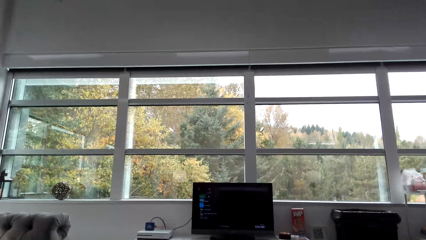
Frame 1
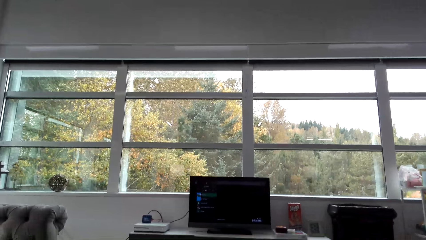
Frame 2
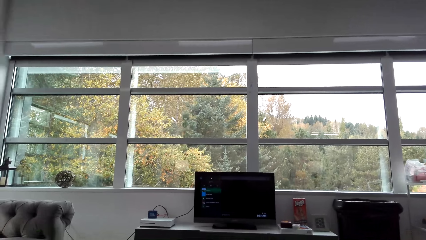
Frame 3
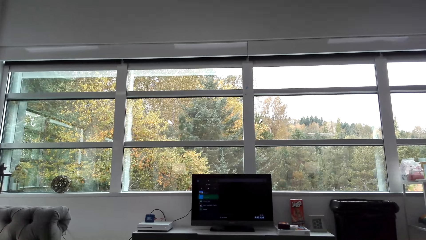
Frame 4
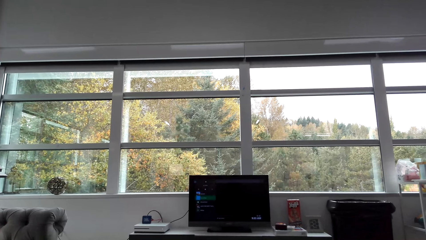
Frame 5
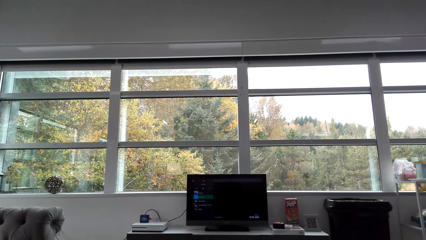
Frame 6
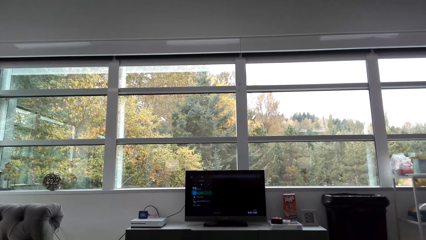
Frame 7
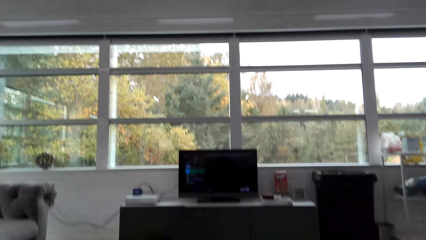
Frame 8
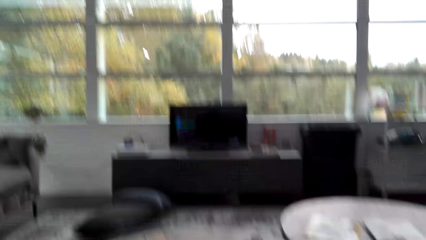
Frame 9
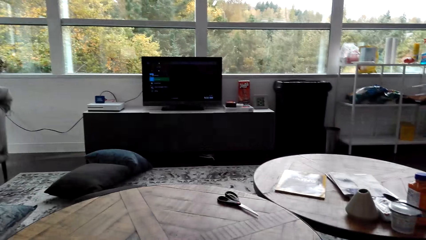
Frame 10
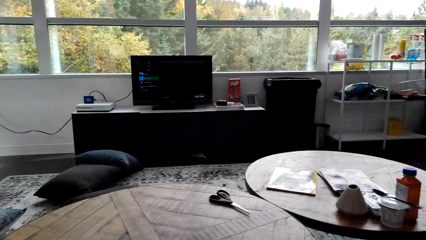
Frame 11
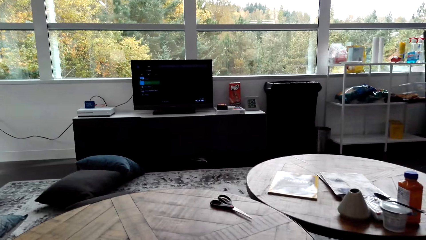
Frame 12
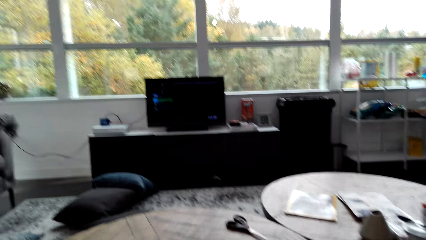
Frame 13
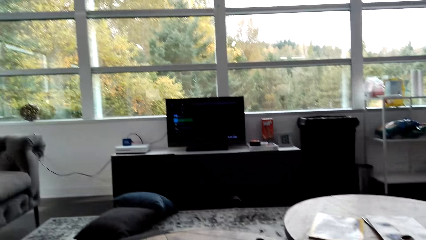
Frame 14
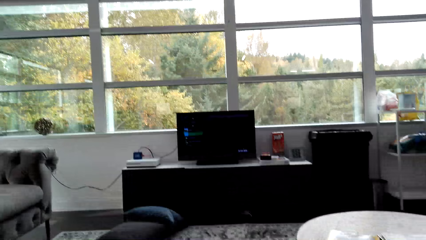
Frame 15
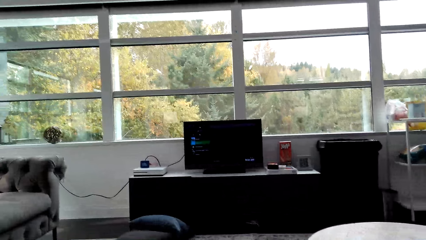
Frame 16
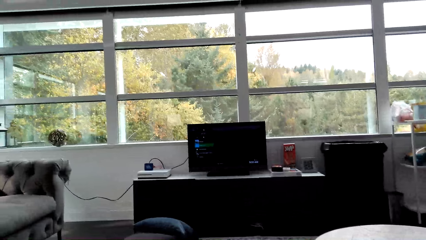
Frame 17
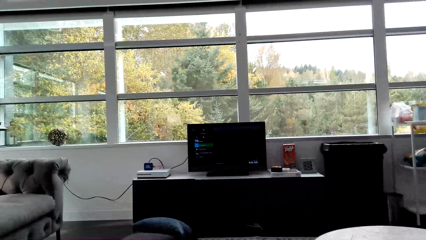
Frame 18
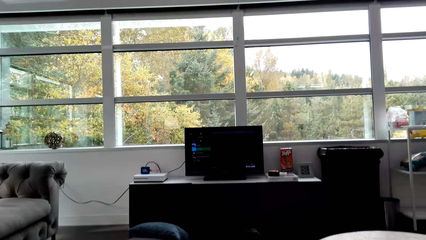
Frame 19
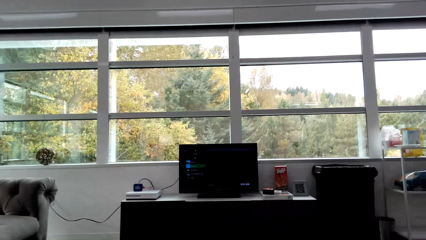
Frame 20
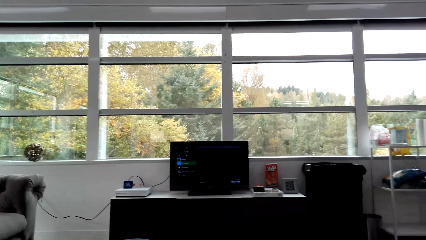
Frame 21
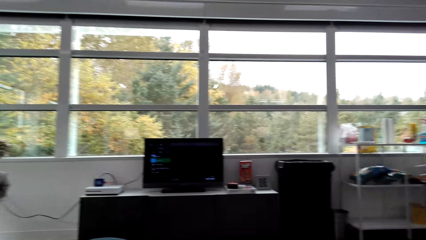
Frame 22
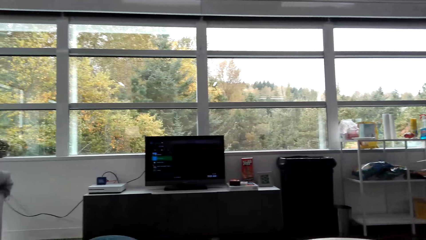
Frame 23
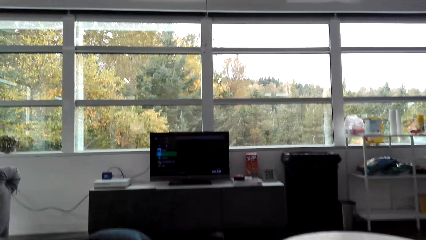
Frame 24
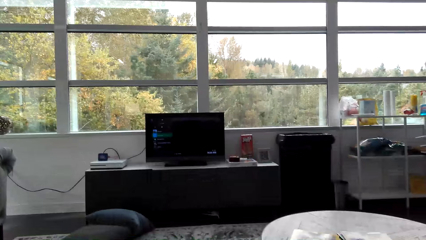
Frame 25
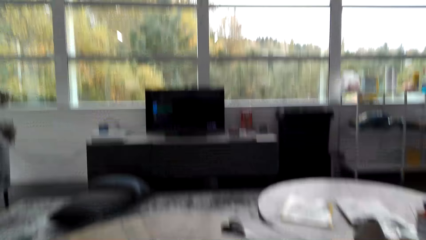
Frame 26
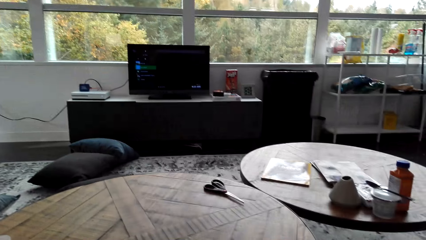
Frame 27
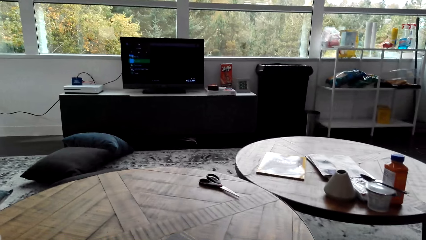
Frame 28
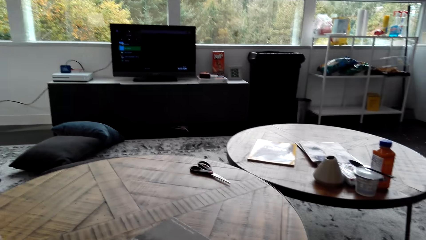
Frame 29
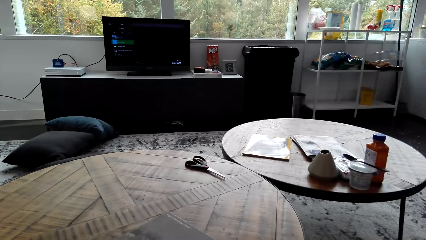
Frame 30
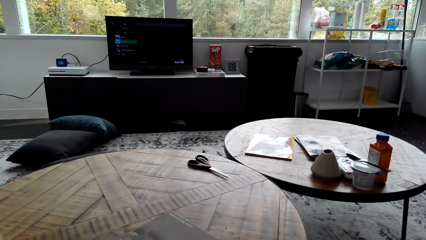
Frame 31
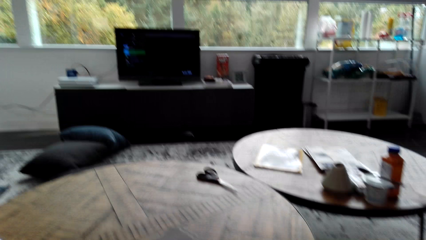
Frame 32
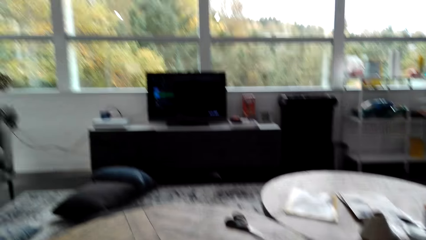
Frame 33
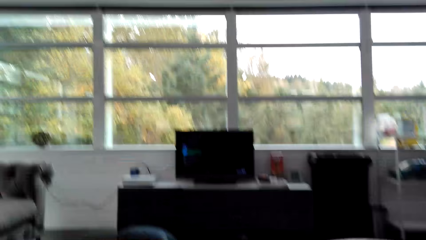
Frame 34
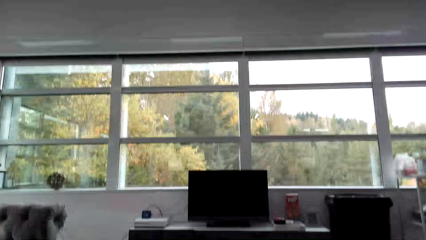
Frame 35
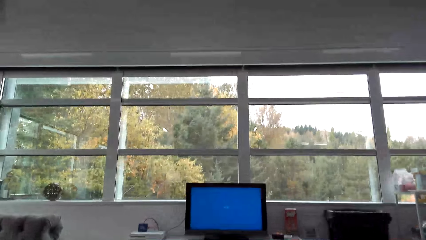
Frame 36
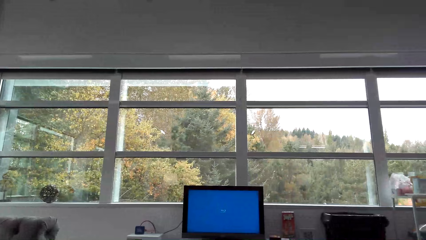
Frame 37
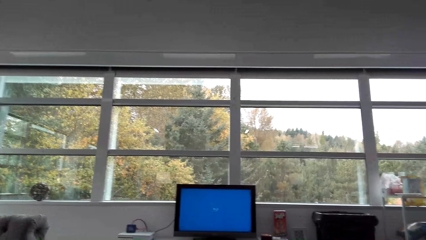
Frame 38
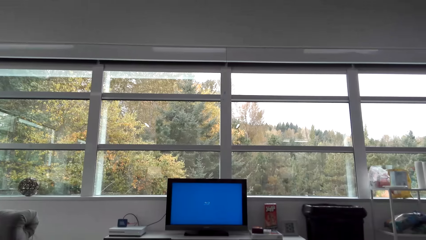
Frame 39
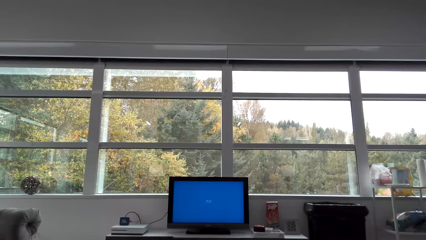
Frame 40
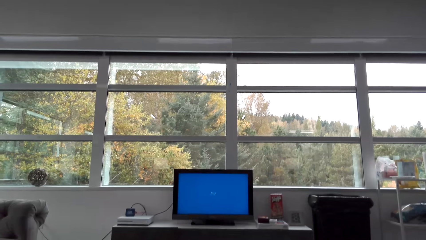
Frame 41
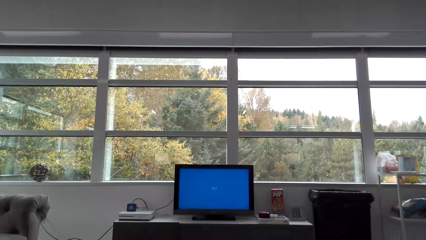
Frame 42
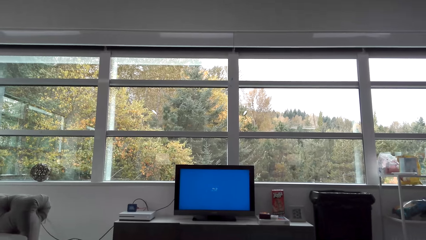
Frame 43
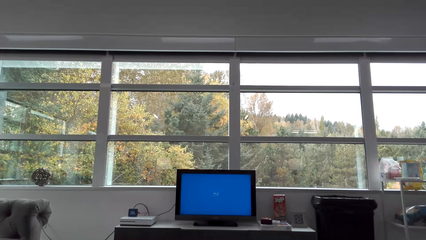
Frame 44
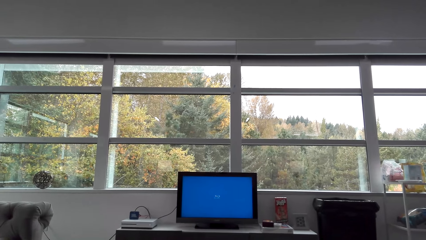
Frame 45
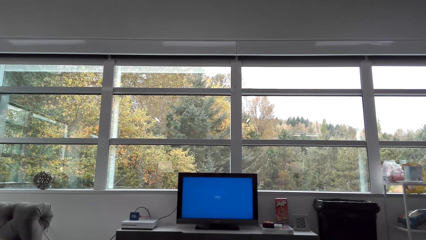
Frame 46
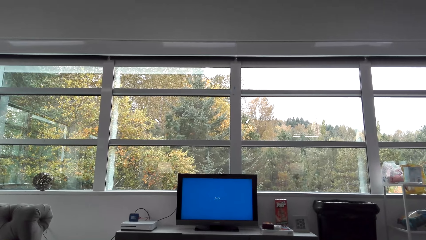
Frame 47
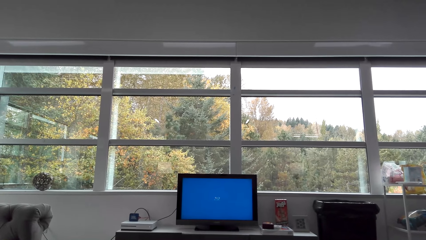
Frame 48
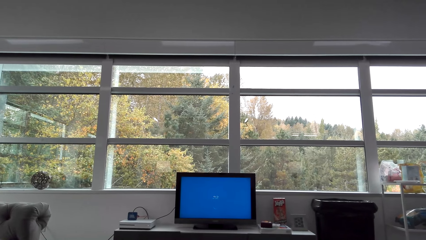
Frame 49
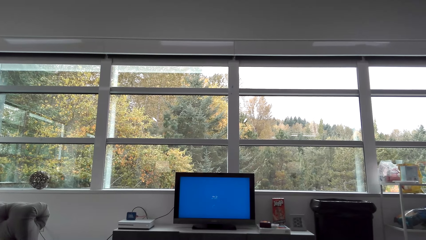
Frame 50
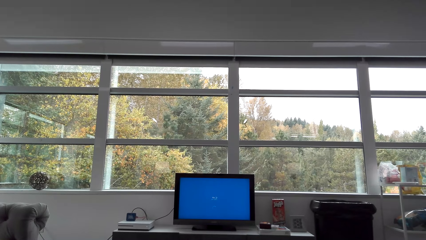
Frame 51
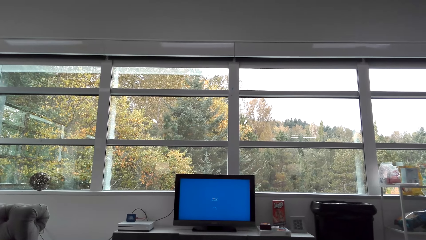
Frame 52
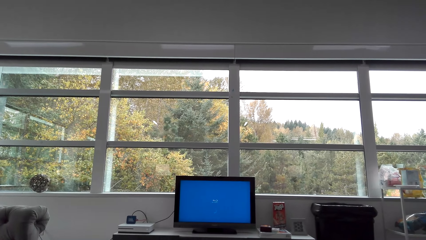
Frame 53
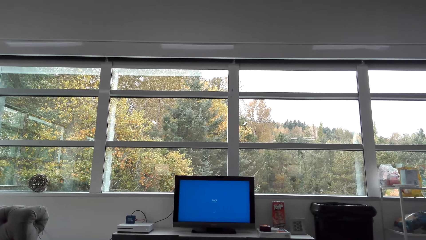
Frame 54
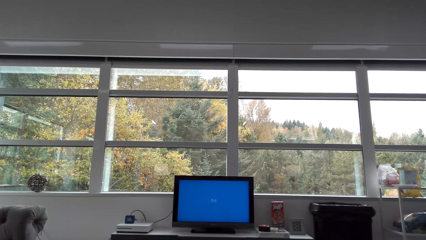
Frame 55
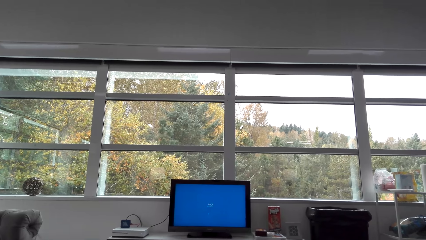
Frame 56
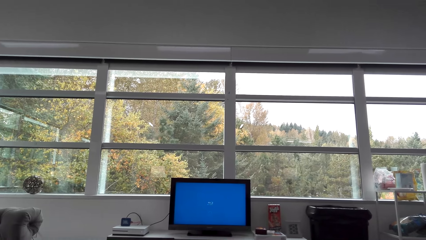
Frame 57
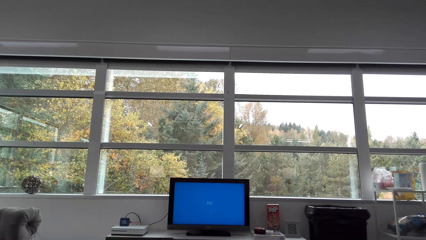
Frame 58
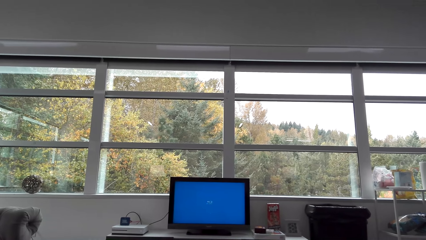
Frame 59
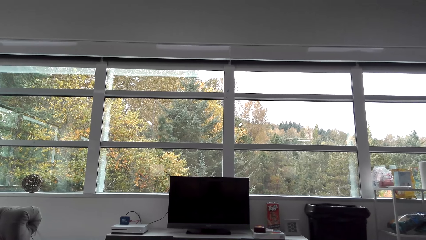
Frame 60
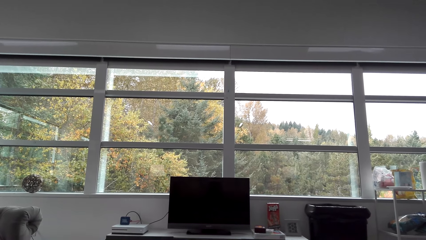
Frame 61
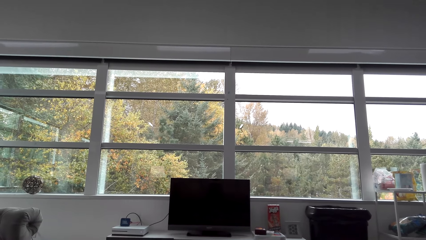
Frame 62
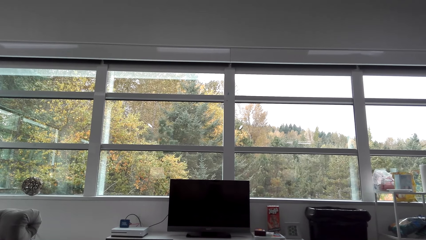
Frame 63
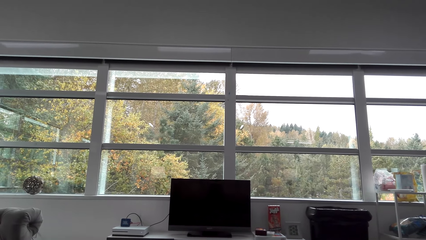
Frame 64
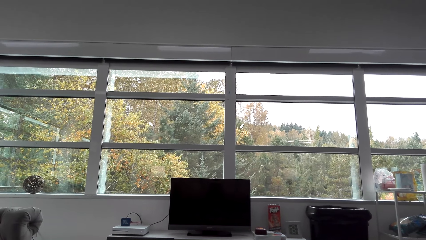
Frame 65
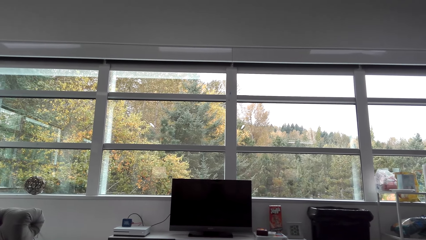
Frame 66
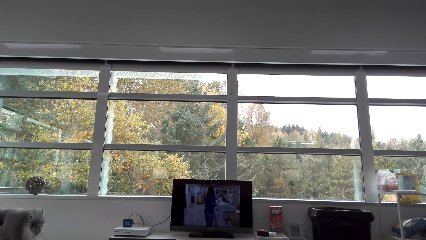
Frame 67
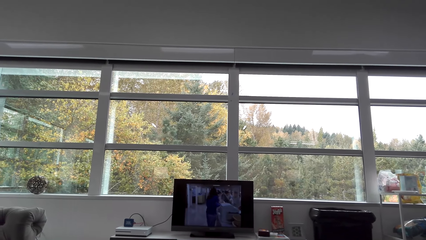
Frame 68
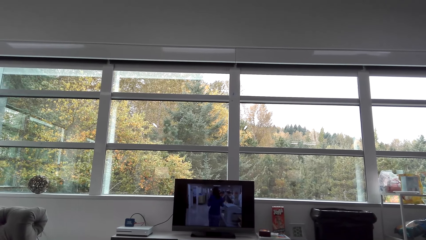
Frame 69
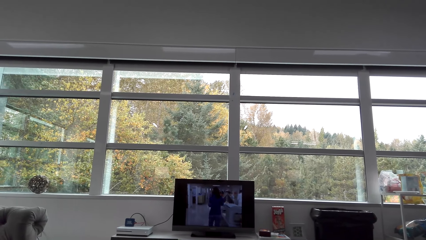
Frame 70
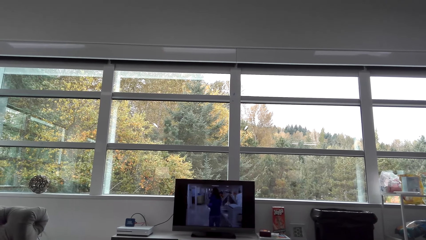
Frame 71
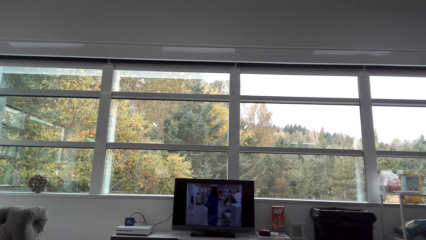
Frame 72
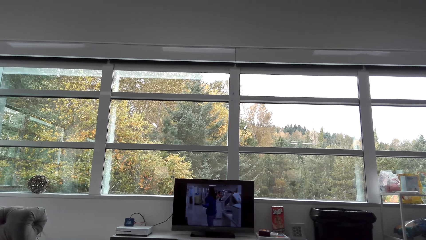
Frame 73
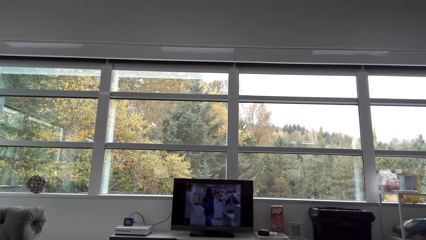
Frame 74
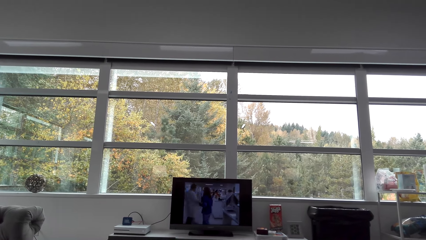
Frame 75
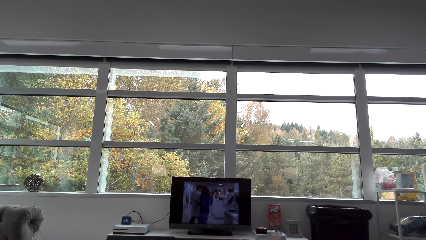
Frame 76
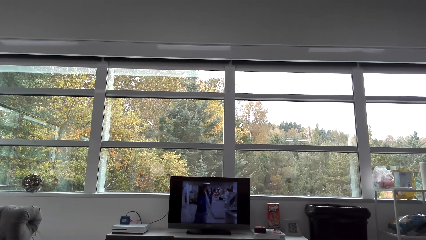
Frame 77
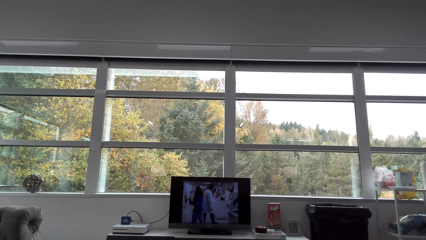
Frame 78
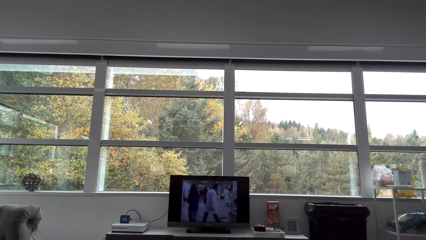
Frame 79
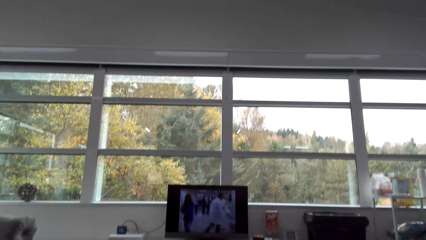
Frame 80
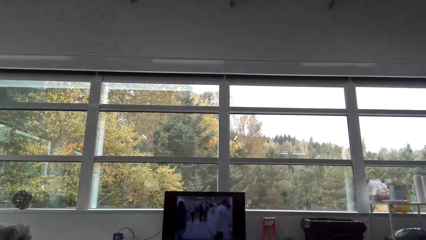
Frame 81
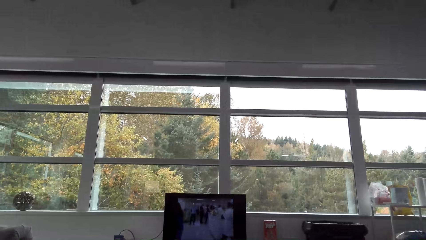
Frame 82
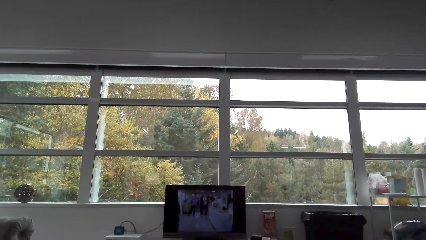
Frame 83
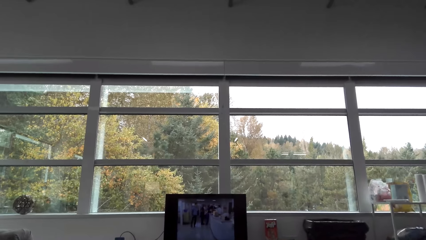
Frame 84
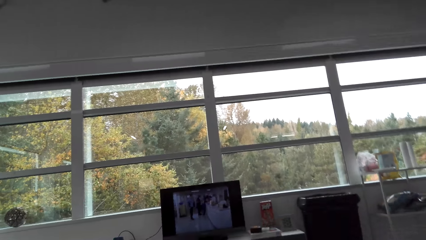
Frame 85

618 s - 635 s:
The camera wearer looks at the television. They look around the room. They look at the television. They look around the room. They look at the television.
